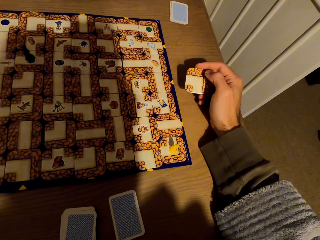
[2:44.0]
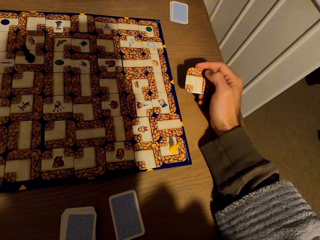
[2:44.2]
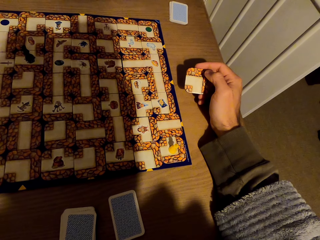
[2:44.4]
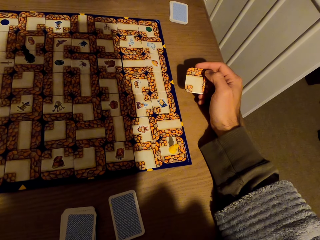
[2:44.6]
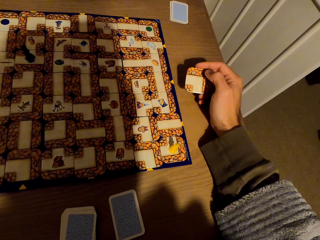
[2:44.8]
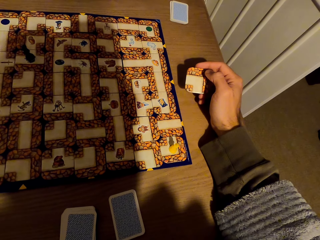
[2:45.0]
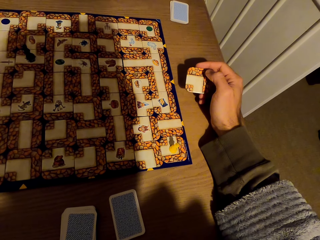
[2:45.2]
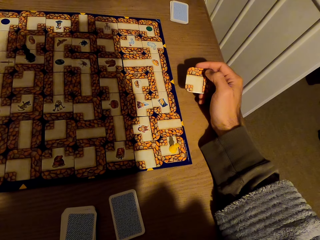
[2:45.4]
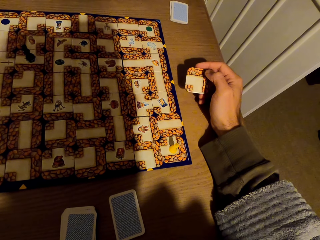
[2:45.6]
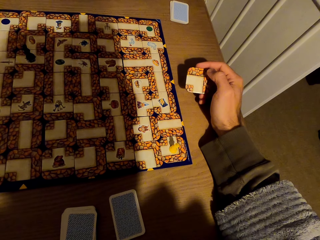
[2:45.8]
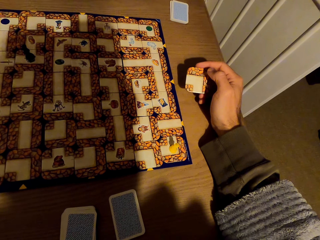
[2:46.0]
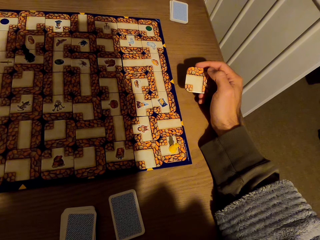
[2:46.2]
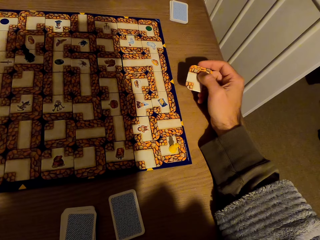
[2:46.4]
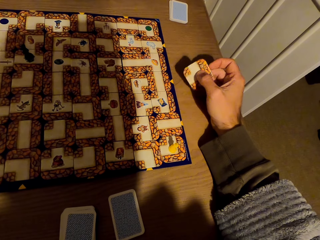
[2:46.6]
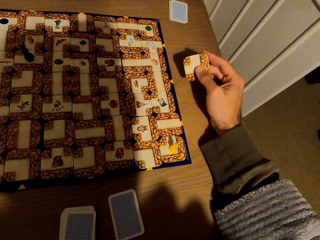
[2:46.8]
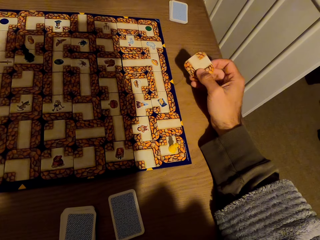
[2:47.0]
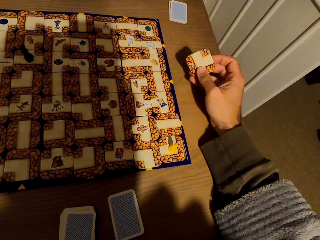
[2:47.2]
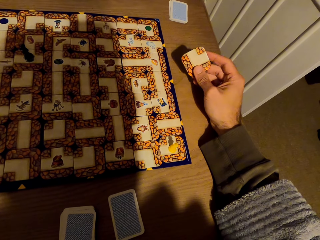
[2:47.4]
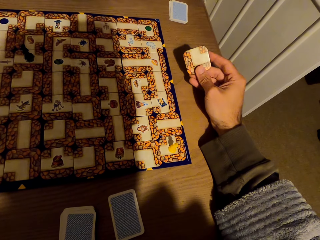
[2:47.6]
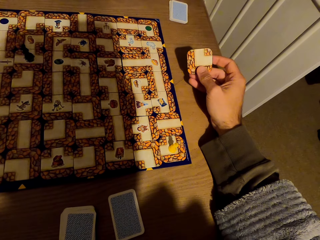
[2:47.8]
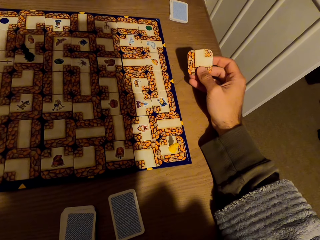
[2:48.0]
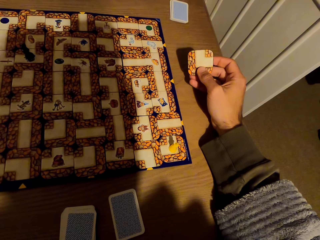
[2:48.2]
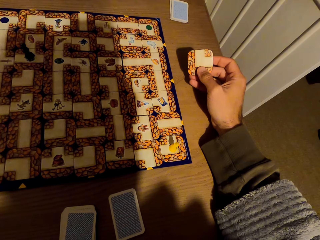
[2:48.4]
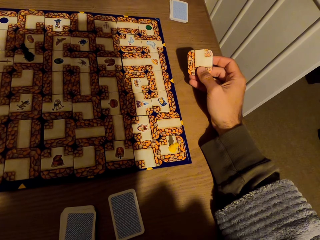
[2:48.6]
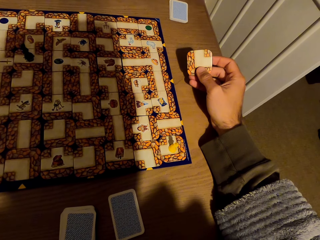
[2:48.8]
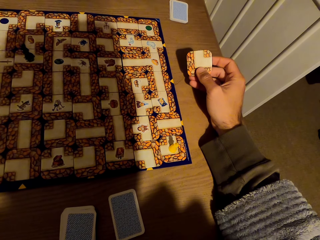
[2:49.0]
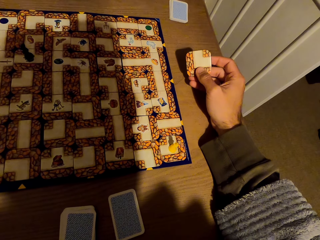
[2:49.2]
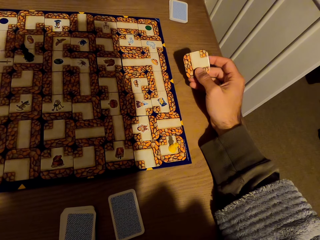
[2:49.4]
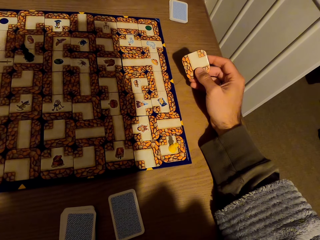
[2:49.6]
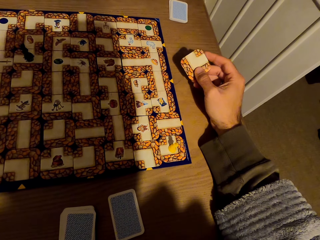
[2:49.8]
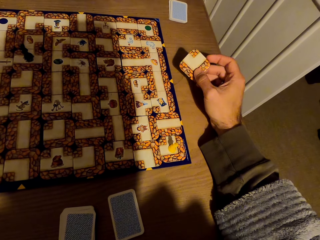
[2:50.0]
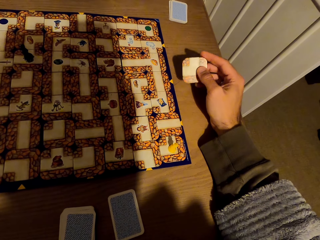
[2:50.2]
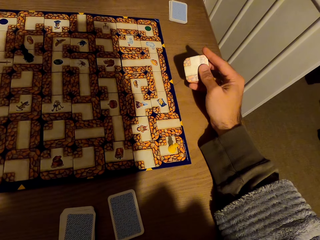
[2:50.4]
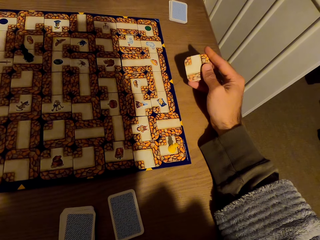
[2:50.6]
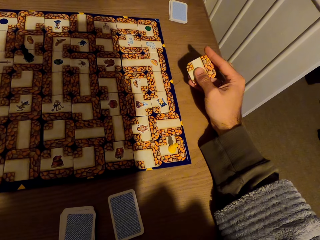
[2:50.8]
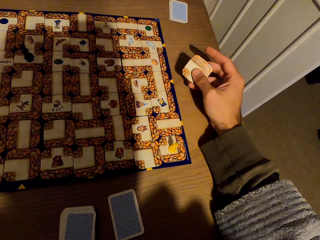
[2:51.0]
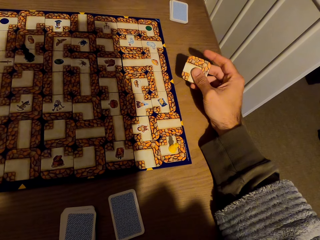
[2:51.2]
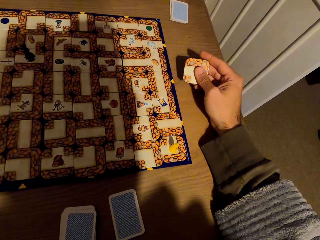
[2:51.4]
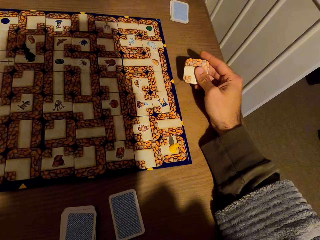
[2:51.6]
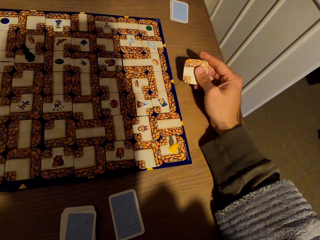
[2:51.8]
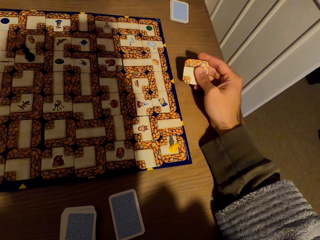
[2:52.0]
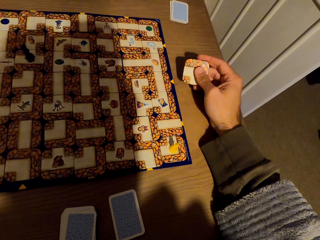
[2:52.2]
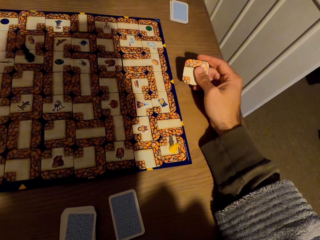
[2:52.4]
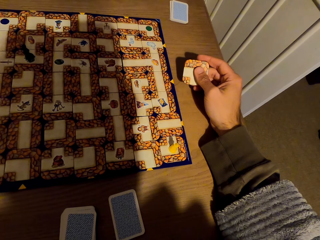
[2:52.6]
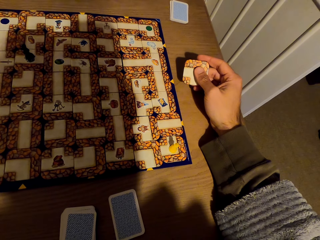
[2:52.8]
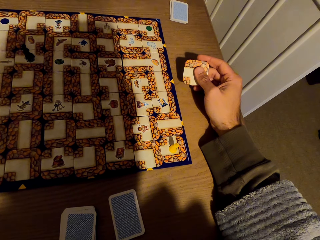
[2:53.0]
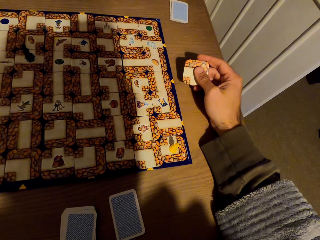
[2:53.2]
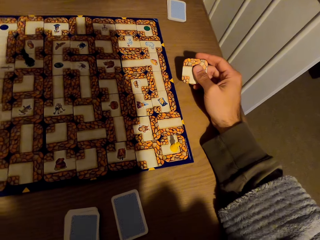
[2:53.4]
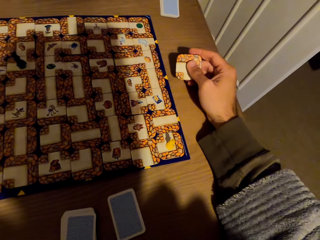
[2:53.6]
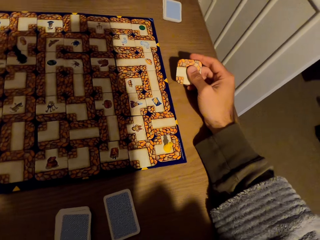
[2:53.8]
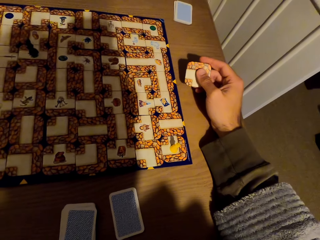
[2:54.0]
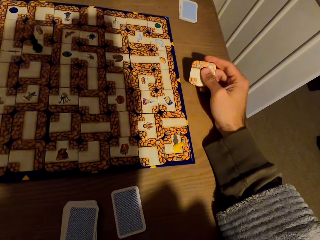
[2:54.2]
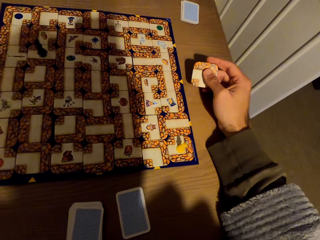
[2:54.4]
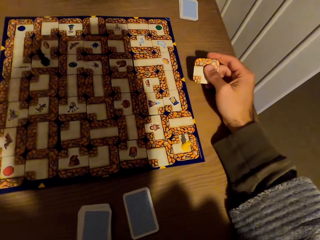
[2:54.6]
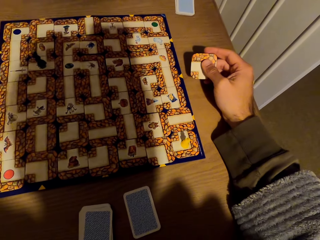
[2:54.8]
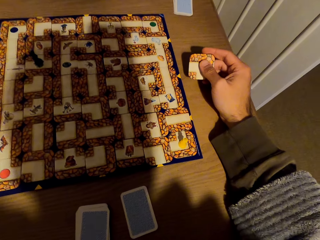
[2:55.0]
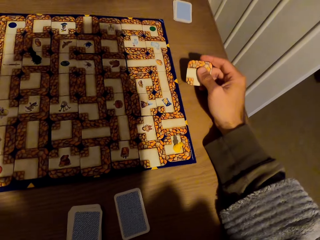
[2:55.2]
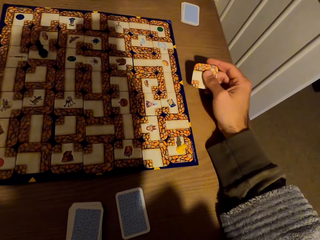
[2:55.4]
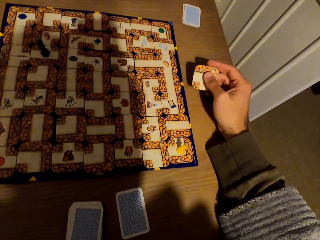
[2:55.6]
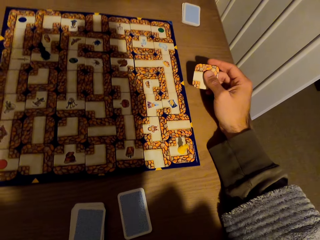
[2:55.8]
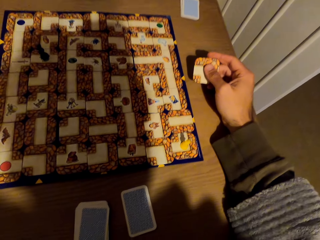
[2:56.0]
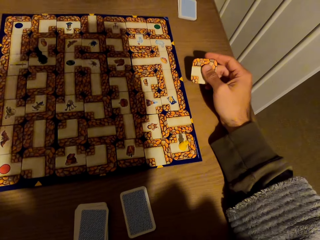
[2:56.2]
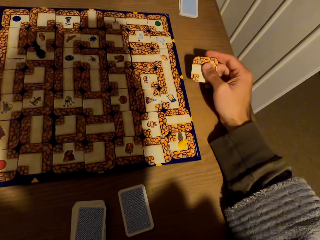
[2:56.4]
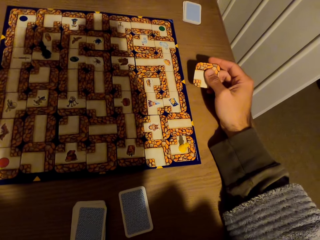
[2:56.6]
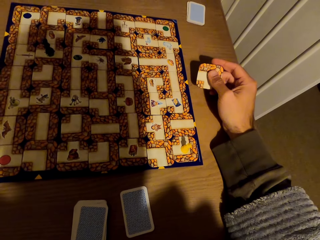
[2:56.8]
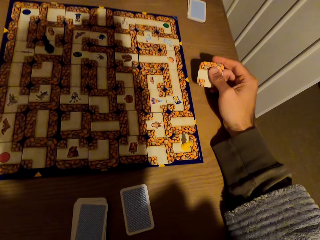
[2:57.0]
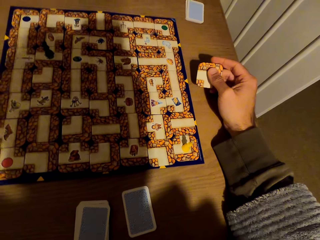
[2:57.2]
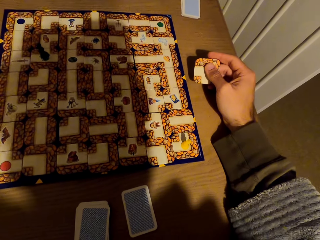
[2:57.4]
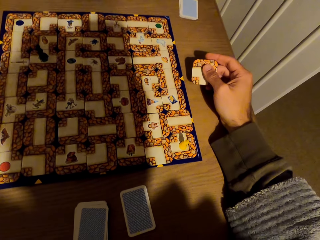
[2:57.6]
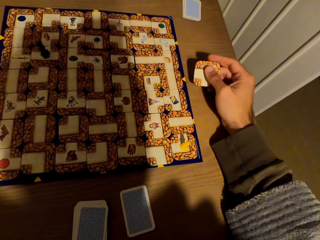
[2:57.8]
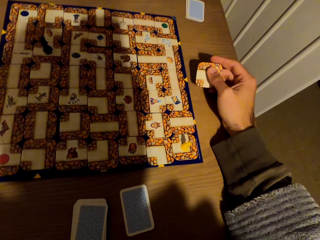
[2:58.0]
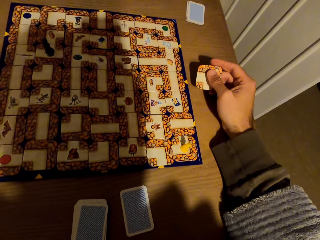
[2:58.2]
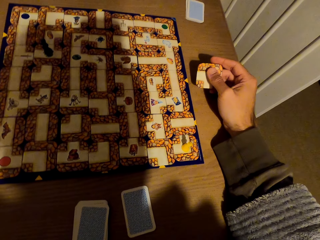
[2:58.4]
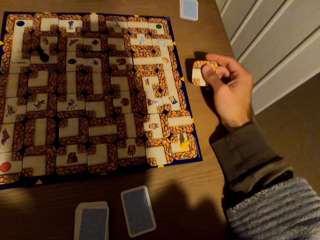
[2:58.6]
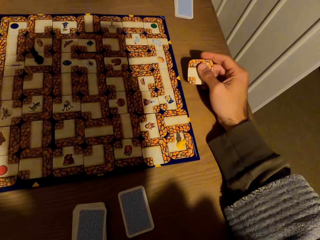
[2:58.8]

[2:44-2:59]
The camera wearer stares at the labyrinth board game. They turn the tile. They turn the tile again. They turn the tile the third time. They stare at the labyrinth board game.

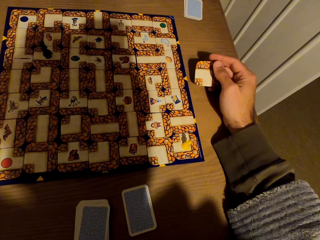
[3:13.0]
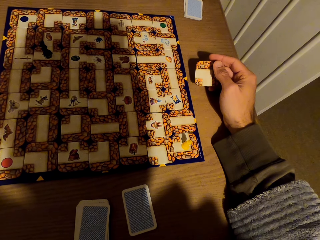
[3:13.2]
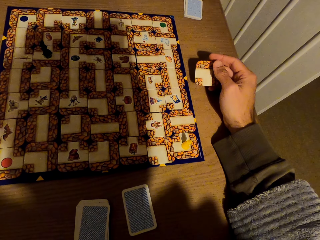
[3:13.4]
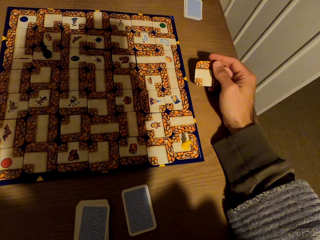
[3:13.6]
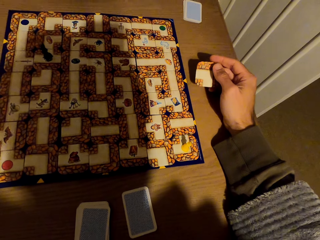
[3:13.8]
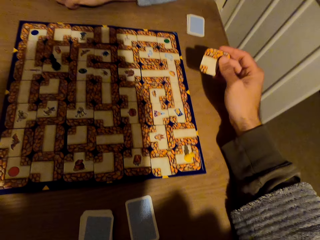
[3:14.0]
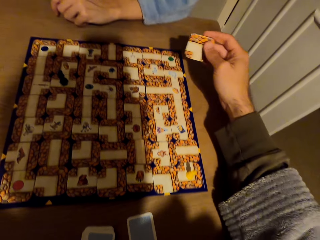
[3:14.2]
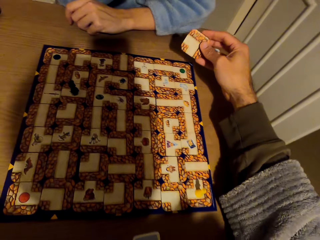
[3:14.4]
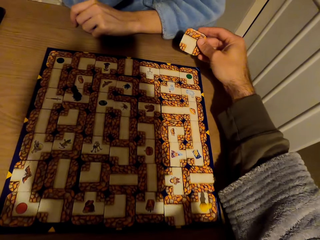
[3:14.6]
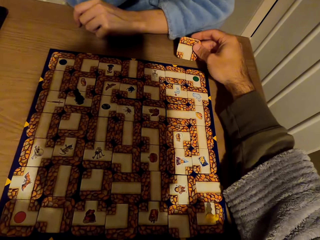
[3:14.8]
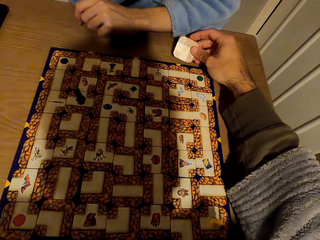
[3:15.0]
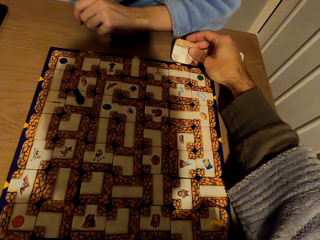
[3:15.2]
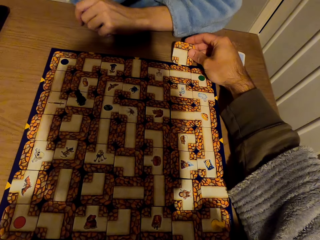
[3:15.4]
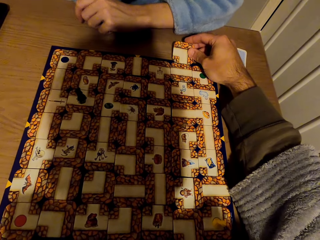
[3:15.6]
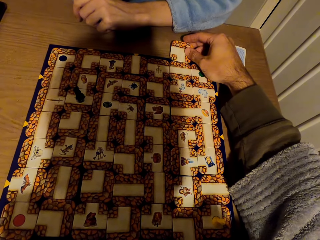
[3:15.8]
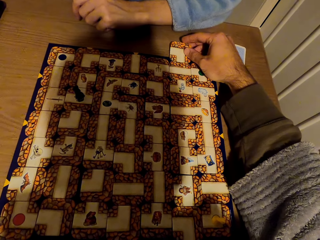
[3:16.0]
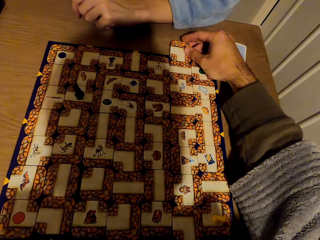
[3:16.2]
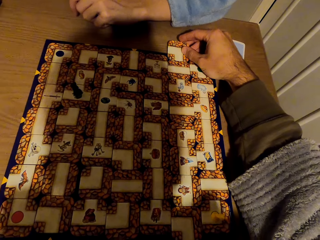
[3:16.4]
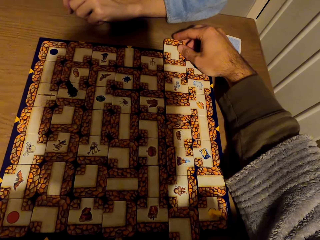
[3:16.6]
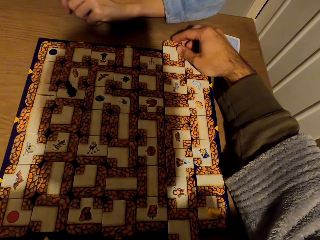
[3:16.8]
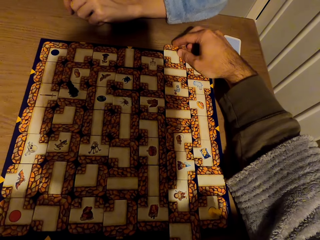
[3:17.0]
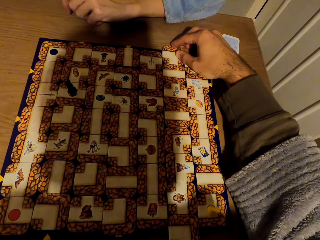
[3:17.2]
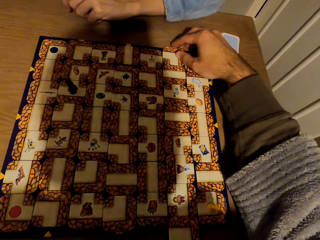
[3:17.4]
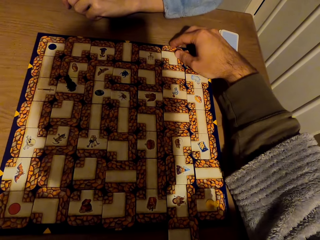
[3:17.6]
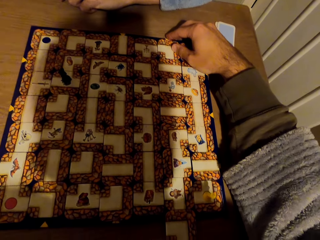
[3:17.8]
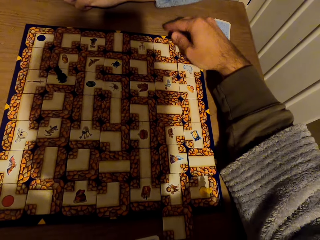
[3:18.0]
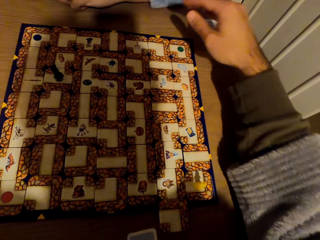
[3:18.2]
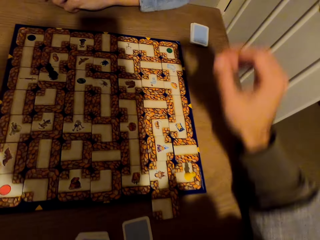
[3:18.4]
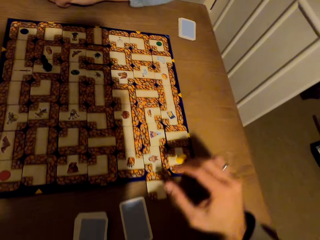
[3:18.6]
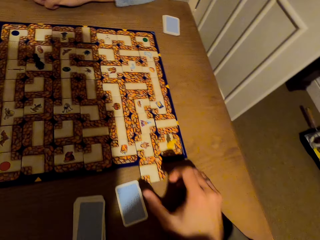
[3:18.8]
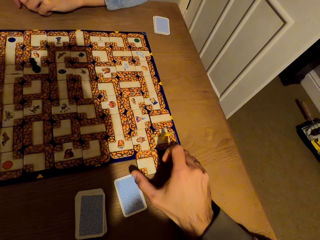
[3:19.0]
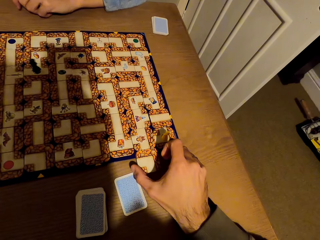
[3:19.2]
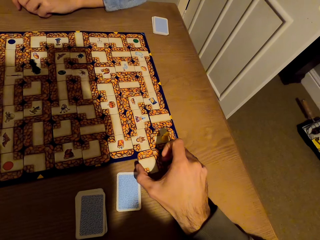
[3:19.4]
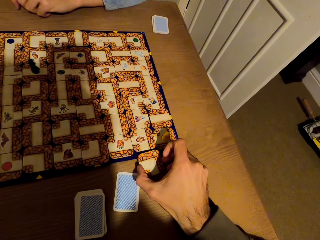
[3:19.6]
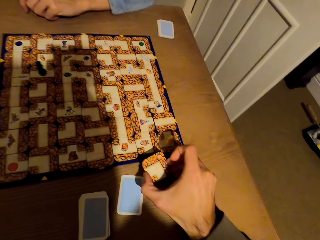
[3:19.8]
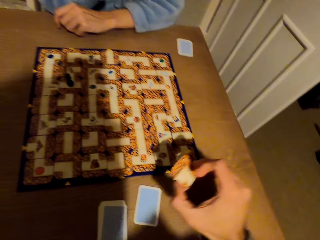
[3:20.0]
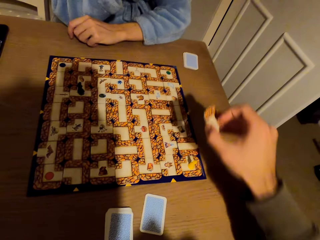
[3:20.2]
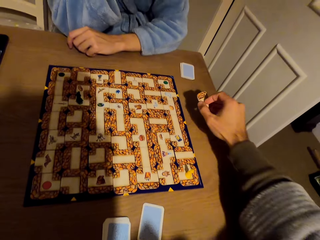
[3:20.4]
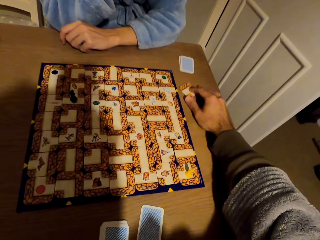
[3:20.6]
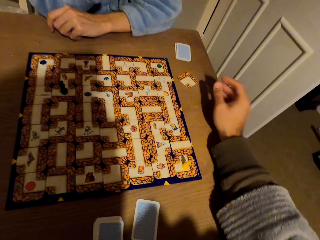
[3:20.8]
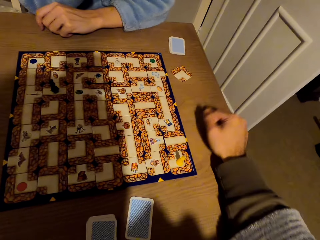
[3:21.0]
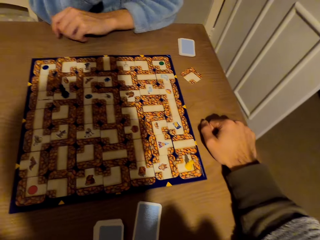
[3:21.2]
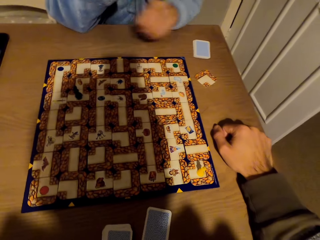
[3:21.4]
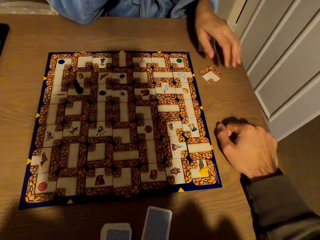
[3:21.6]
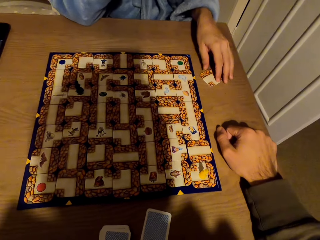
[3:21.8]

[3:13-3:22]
The camera wearer stretches the hand. They slide the tile to the labyrinth board game. They fix the card on the labyrinth board with the right hand. They pick a card from the labyrinth board with the right hand. They drop the card on the table with the right hand.
